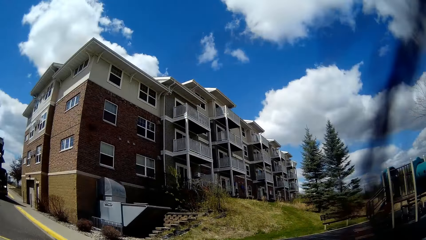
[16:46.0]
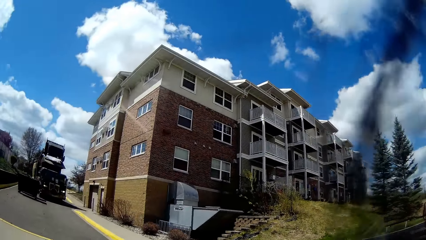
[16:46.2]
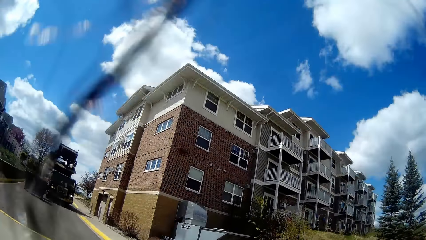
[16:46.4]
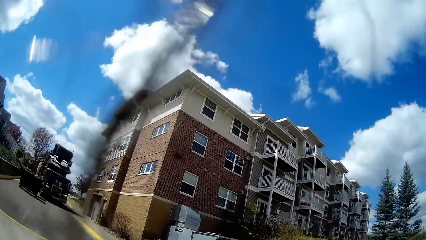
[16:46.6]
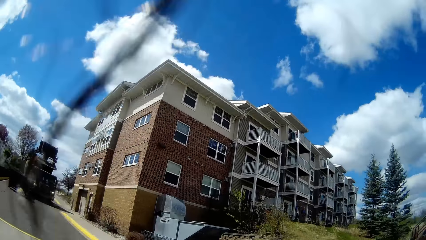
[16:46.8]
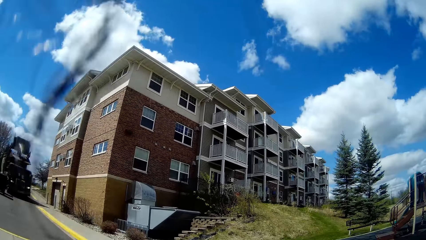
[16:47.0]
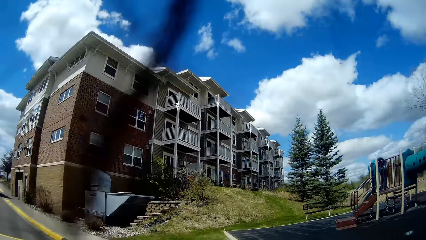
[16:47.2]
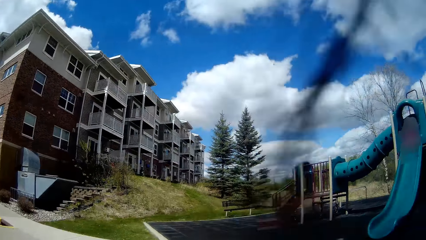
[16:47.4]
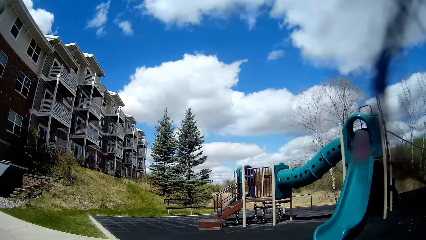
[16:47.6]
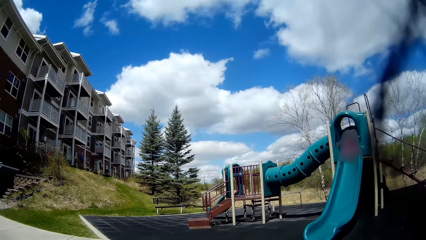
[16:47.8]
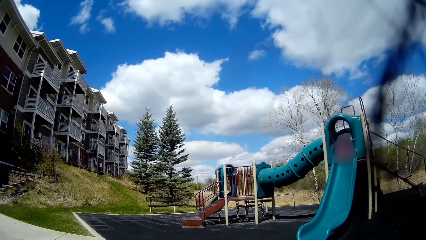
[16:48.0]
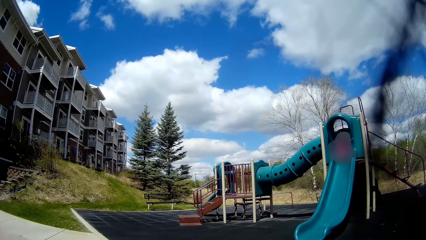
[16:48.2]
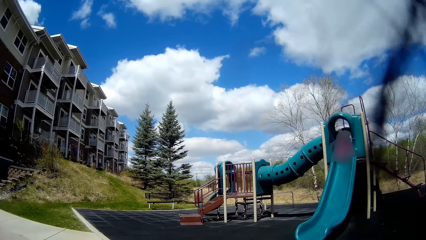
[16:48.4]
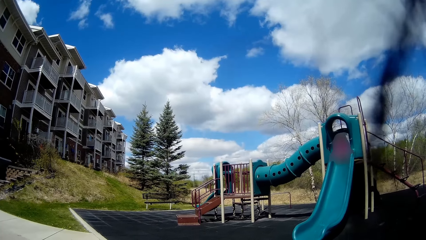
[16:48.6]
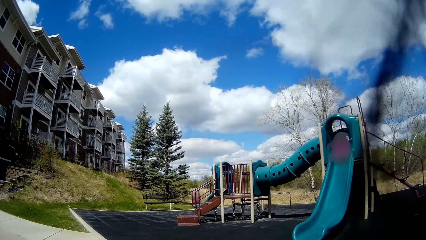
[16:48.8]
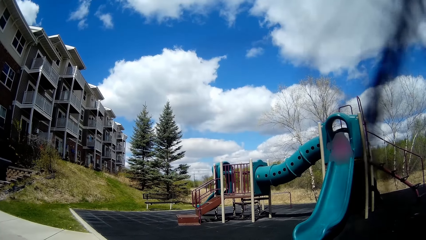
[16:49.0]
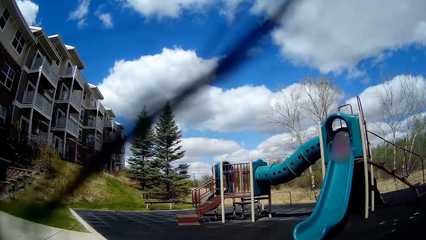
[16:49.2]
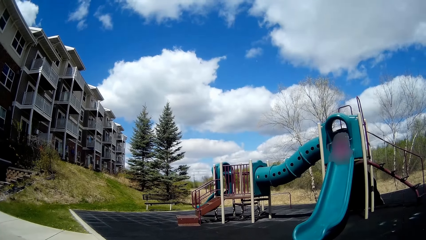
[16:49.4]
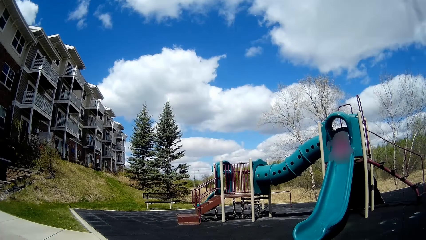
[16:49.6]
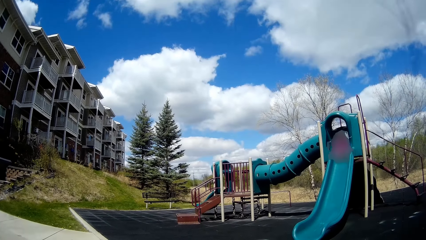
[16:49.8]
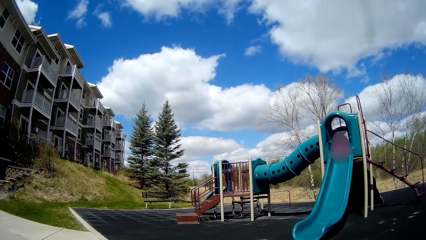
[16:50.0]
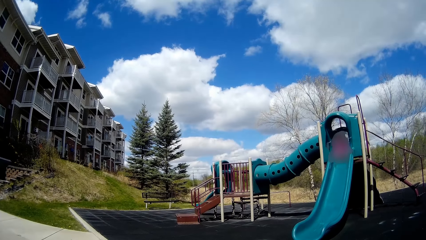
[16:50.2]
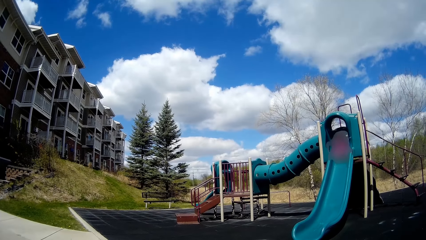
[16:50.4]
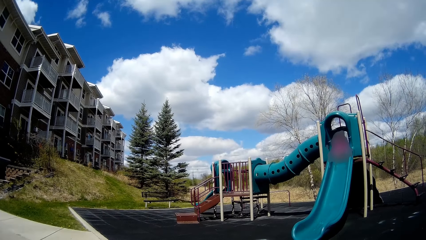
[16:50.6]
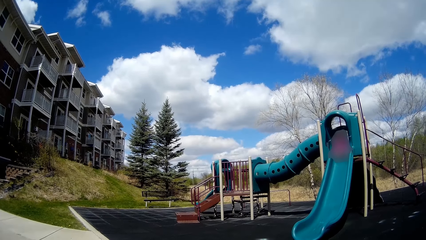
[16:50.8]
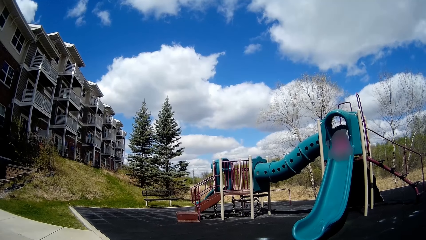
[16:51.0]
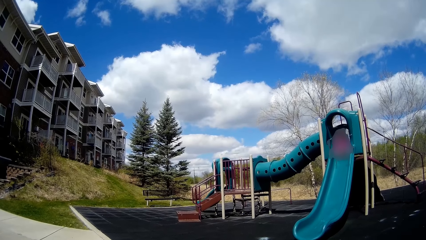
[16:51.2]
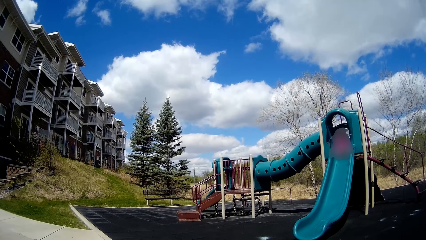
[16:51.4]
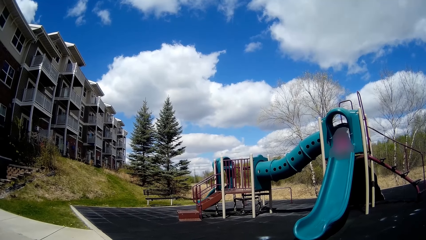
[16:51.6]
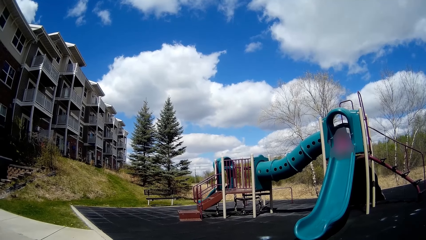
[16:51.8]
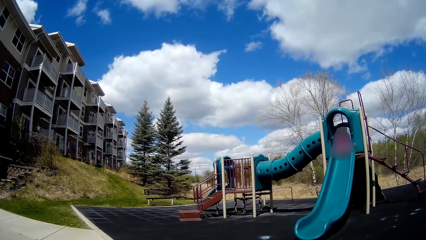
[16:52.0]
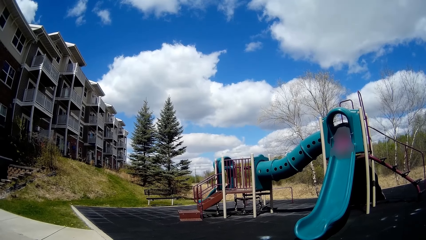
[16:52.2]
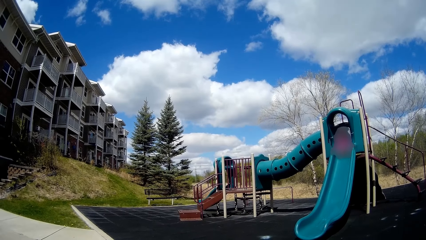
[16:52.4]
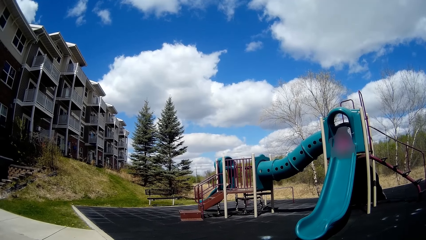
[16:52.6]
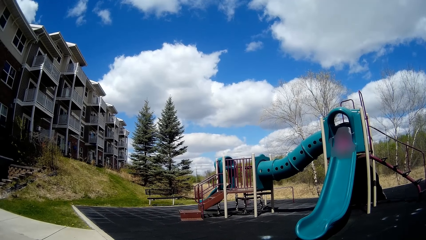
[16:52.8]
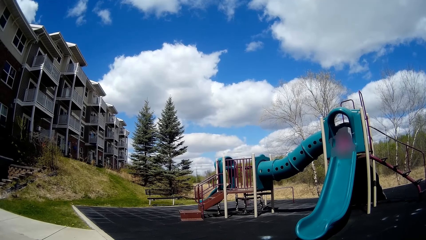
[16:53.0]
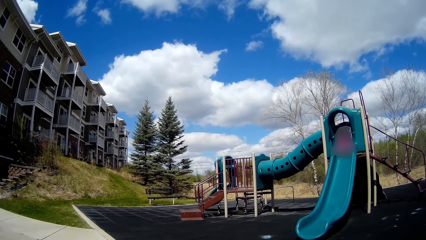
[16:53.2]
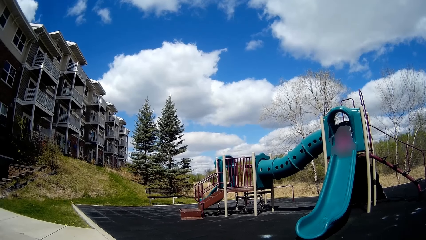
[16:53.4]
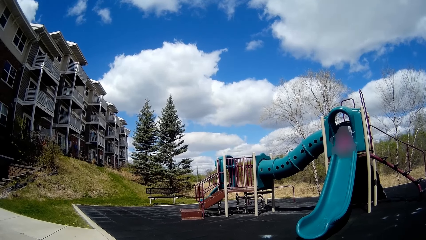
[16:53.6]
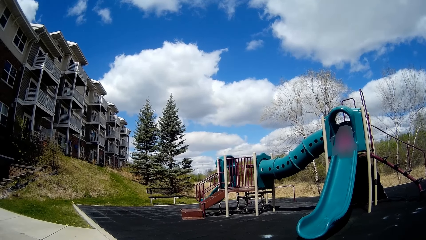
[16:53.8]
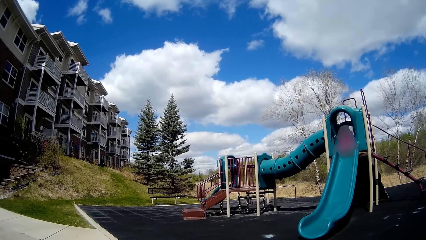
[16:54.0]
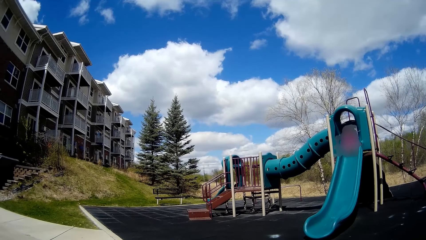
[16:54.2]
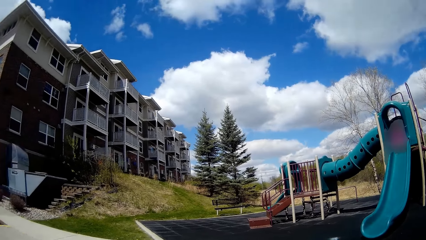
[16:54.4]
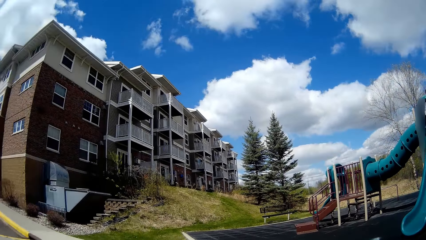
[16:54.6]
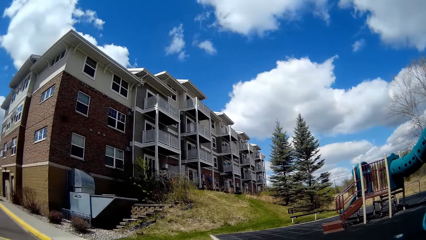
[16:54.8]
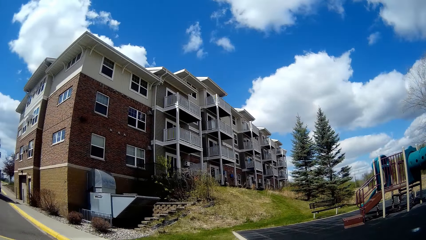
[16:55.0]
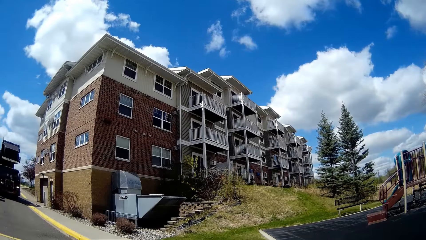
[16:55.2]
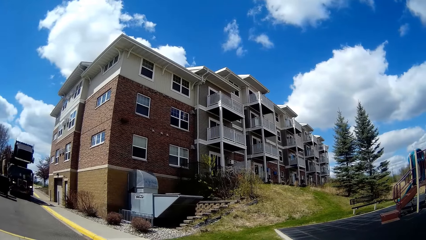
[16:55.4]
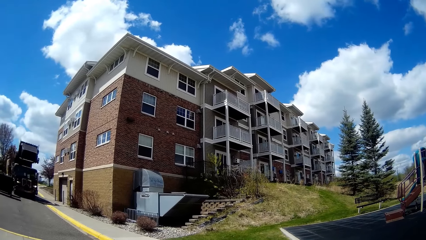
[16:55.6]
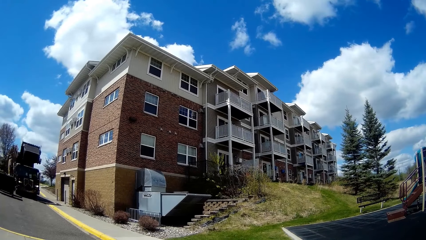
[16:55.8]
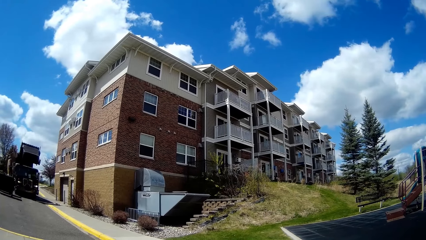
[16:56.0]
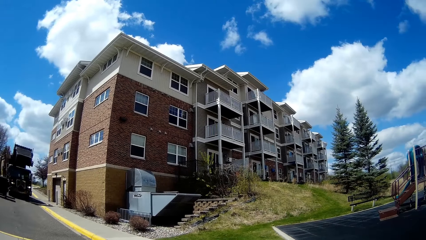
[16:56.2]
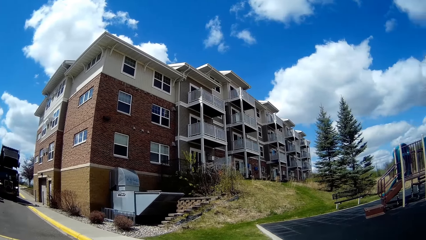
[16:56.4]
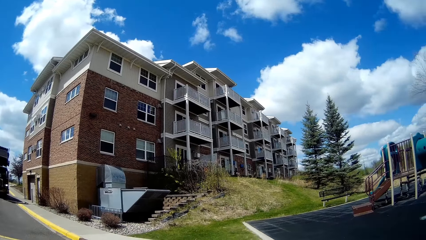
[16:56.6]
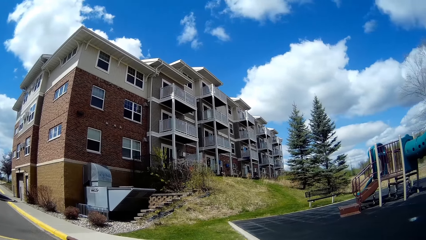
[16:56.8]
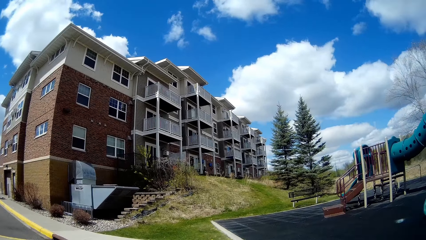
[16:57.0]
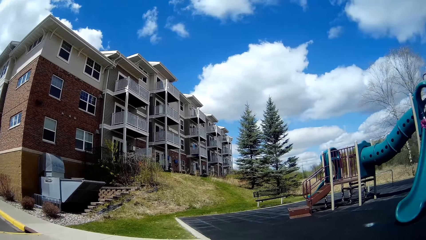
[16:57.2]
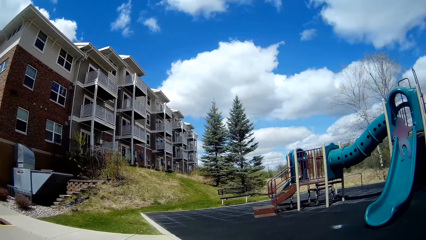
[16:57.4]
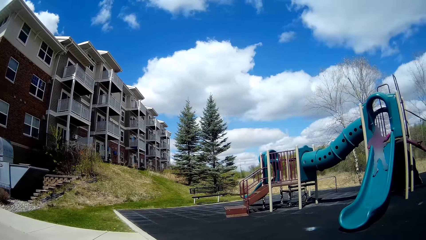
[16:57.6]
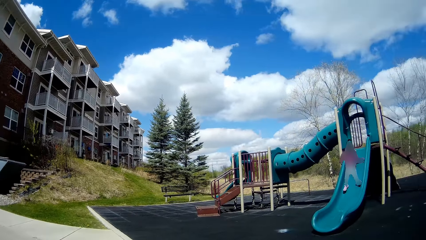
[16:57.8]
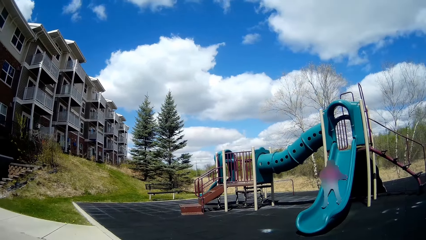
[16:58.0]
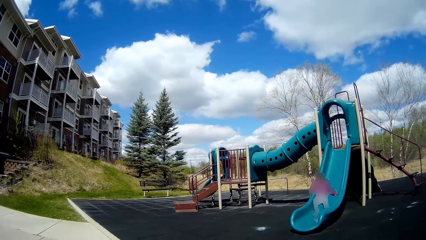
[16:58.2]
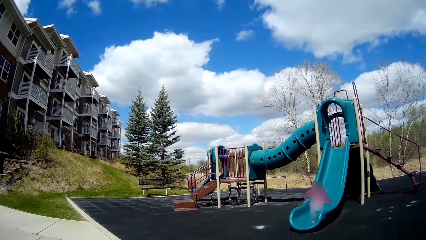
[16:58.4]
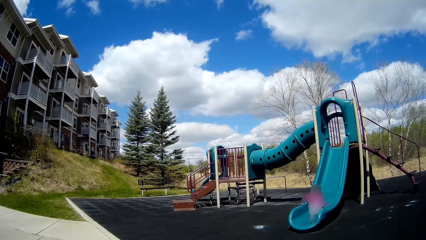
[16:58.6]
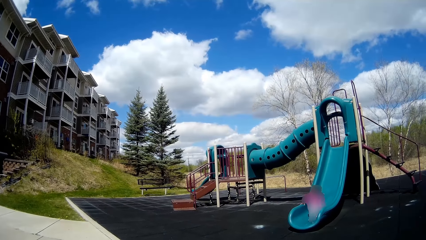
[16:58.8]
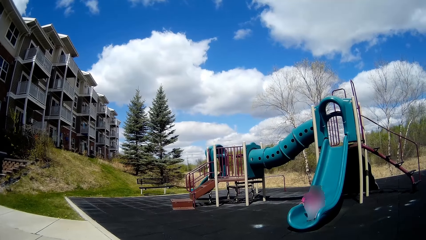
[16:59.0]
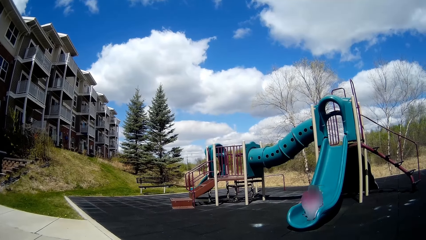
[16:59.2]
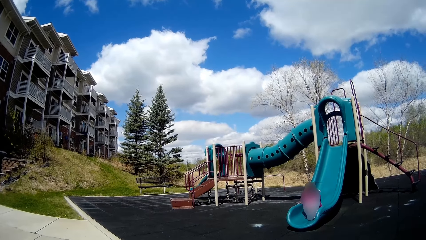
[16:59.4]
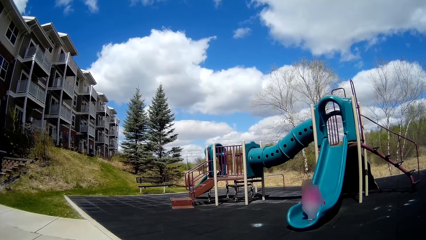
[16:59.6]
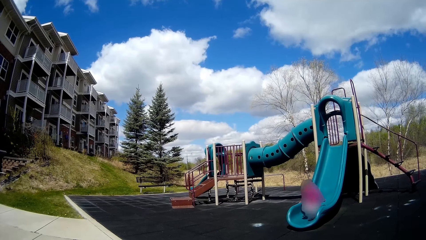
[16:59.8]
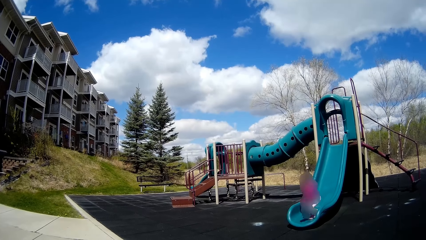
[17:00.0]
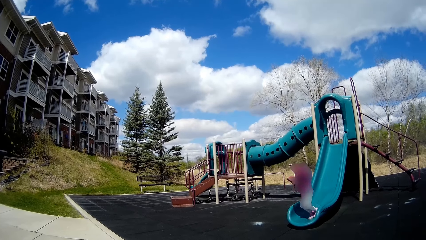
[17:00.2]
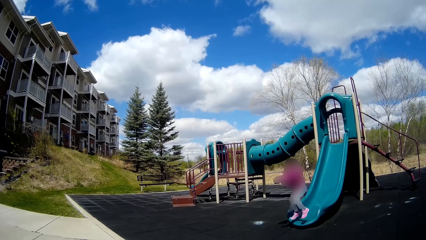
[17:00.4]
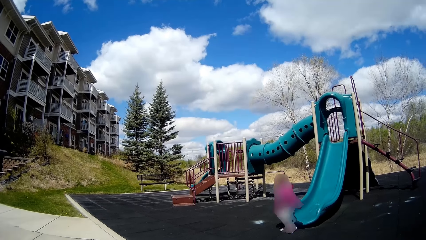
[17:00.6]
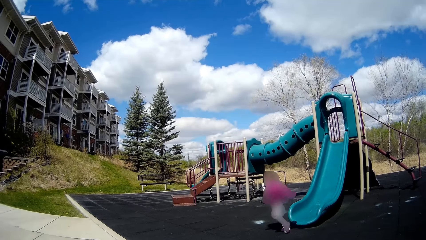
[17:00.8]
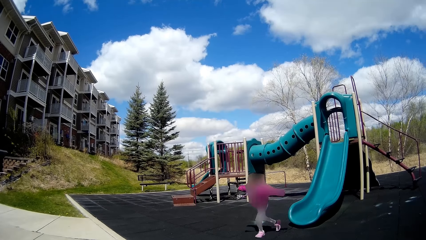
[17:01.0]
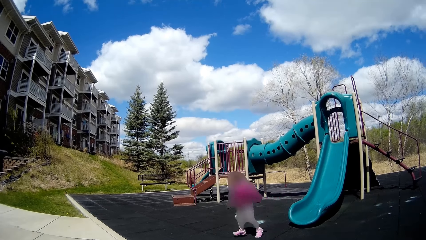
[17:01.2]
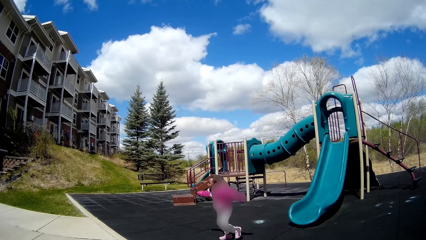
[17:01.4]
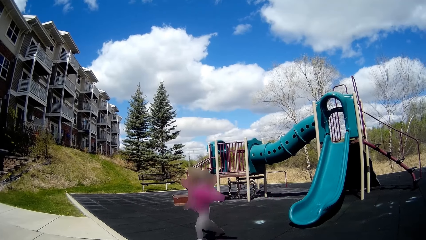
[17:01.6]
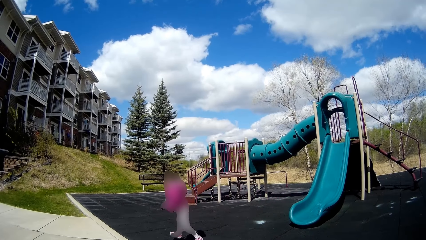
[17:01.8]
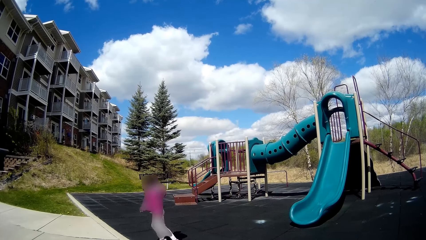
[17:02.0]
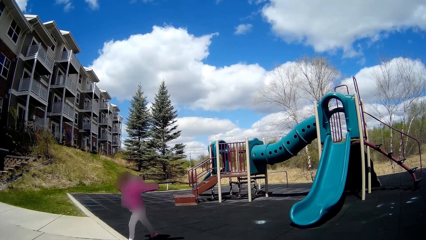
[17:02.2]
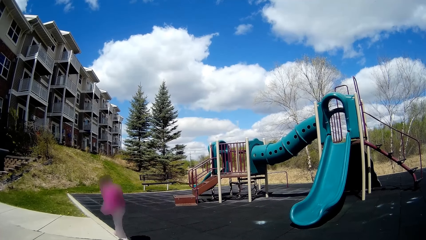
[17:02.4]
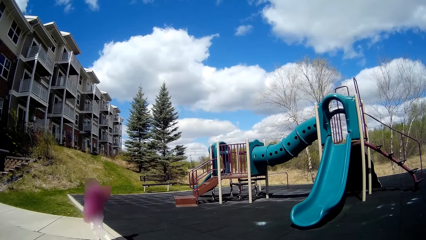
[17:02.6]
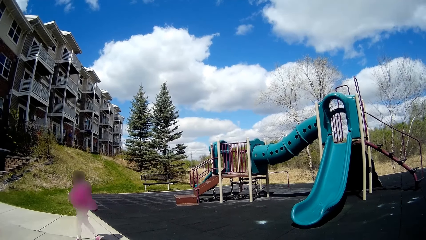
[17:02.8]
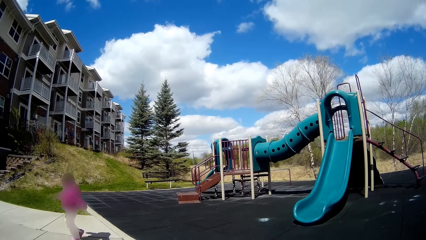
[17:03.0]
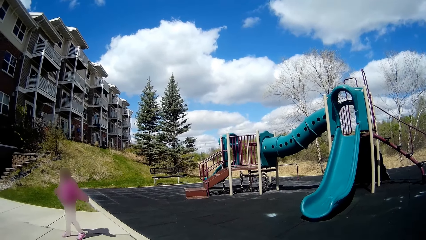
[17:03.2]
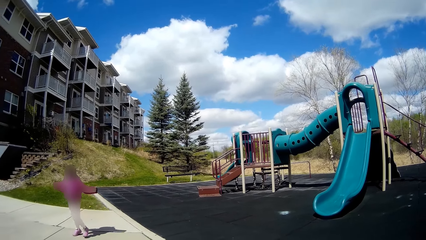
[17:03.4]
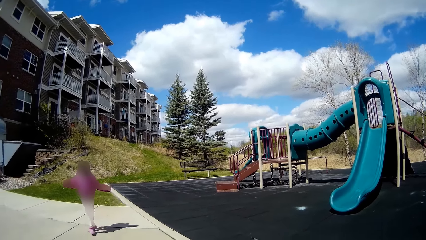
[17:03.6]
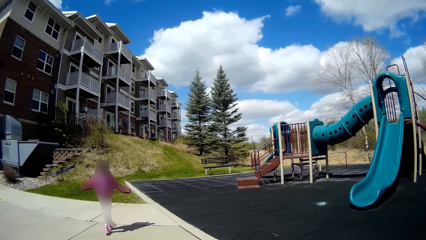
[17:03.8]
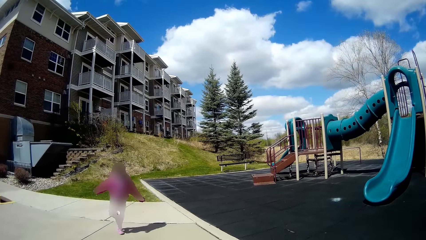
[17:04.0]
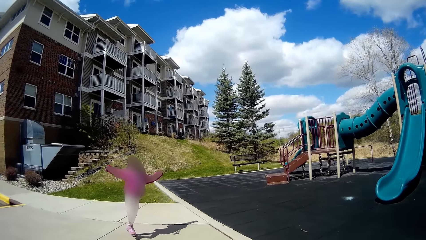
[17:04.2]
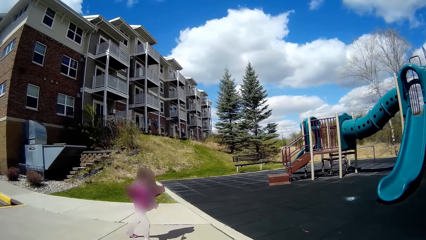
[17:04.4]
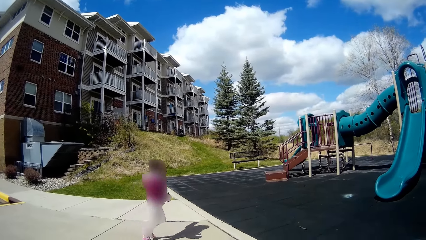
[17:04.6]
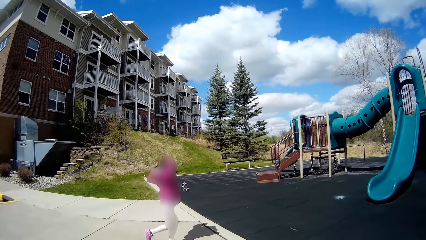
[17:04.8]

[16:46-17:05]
The camera wearer looks around, talks and looks at the girl. The girl gets off the slide and runs around in the playground.
